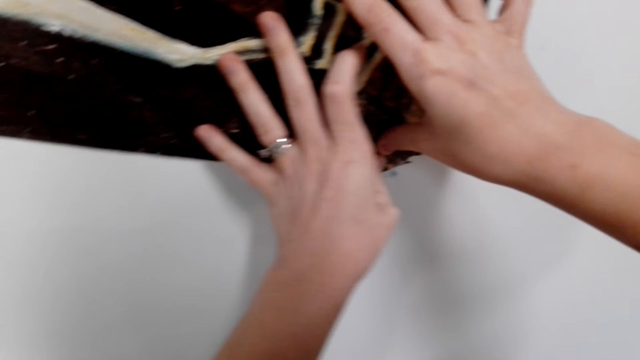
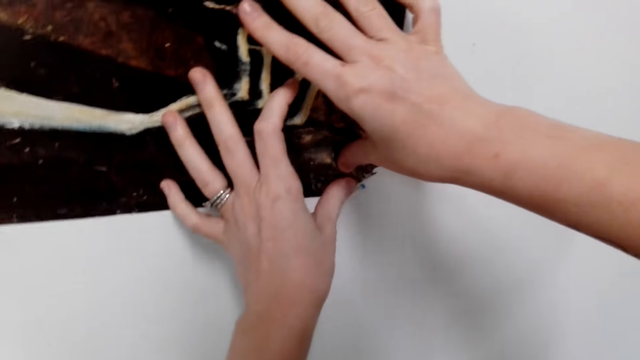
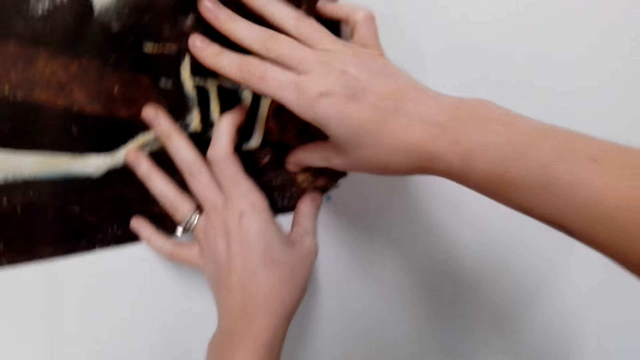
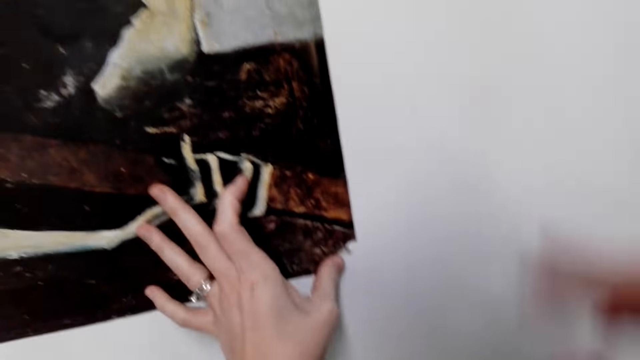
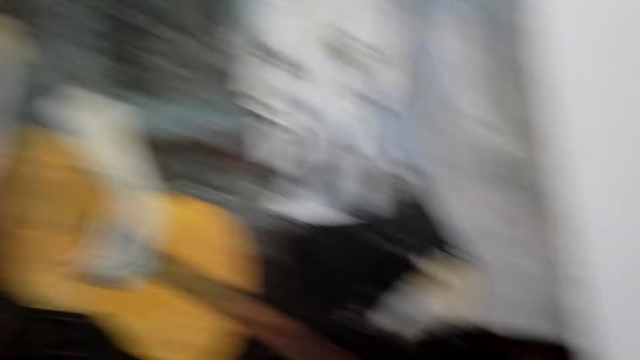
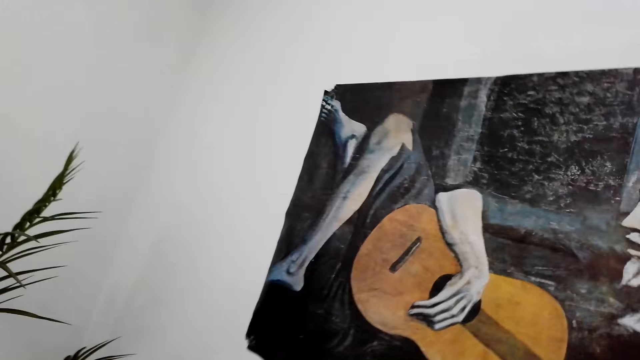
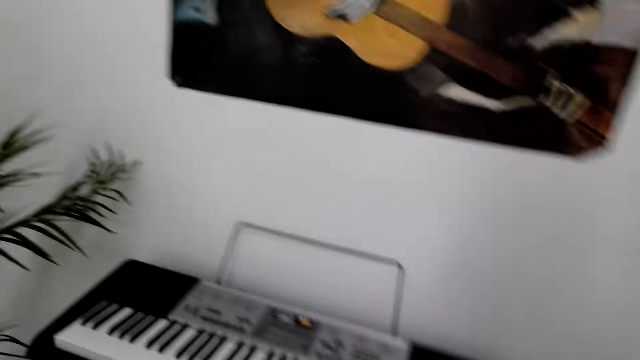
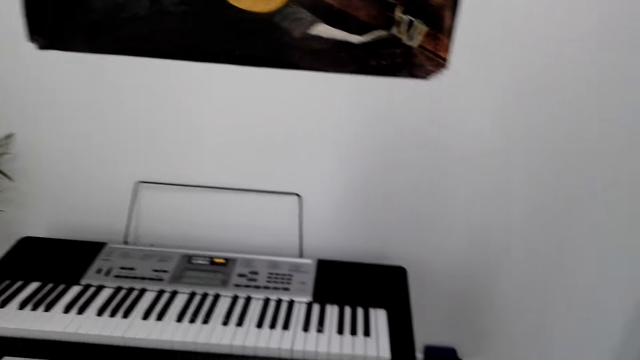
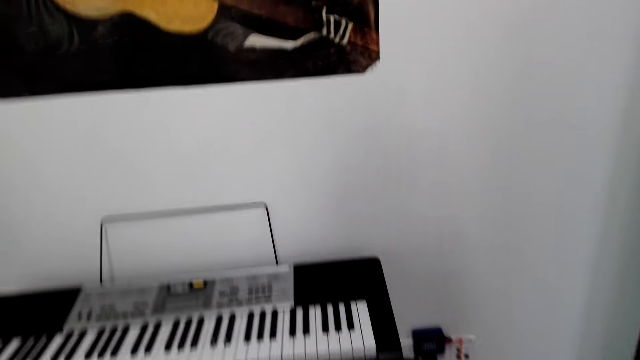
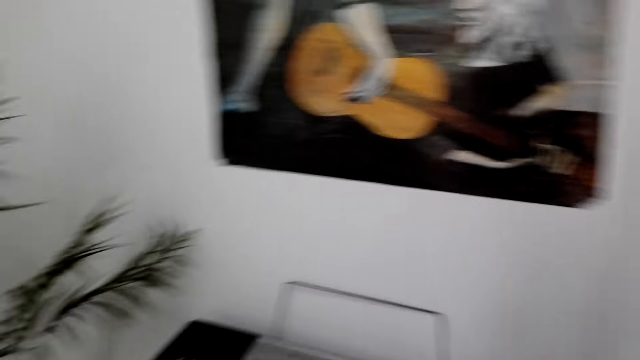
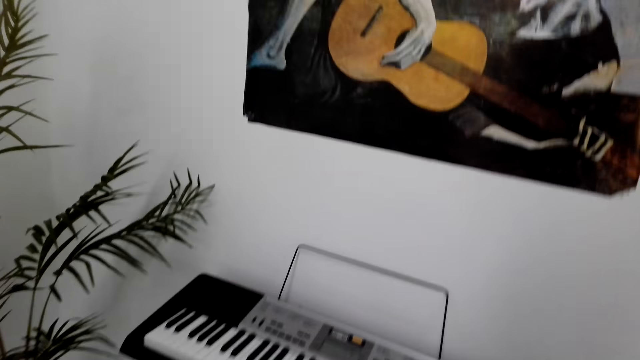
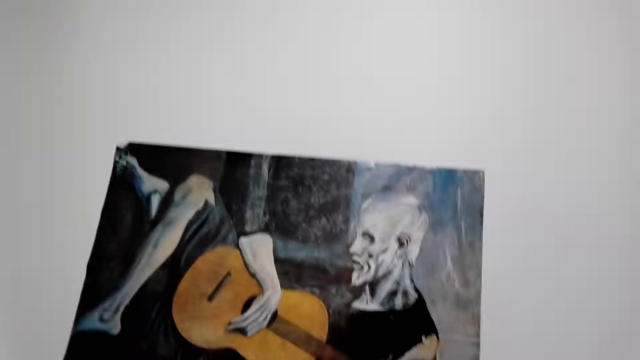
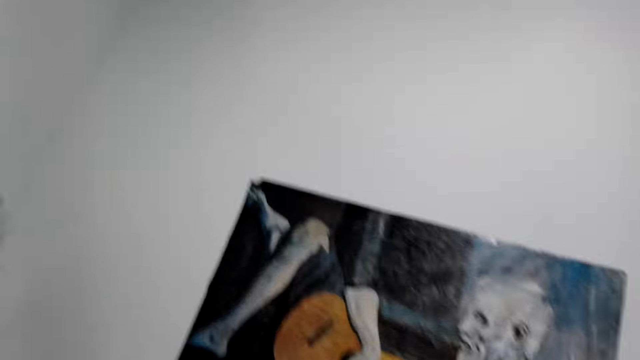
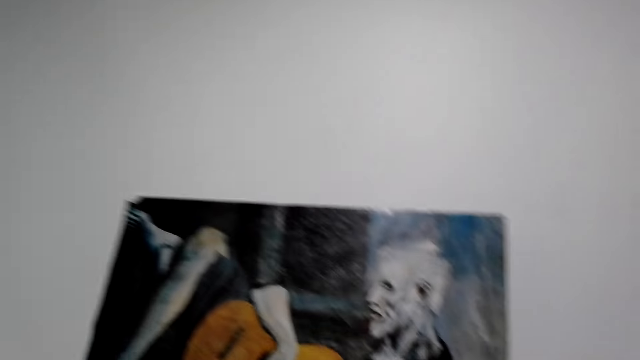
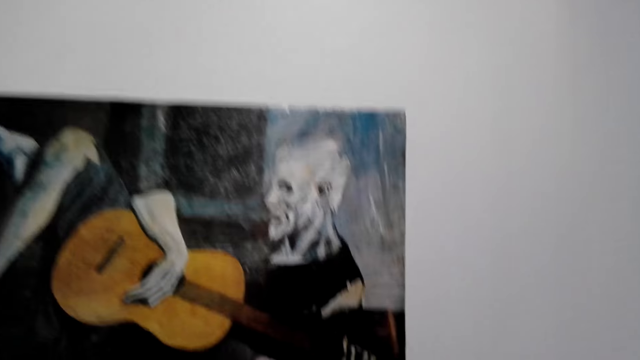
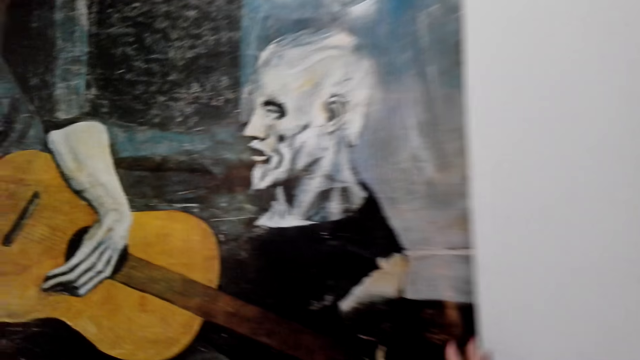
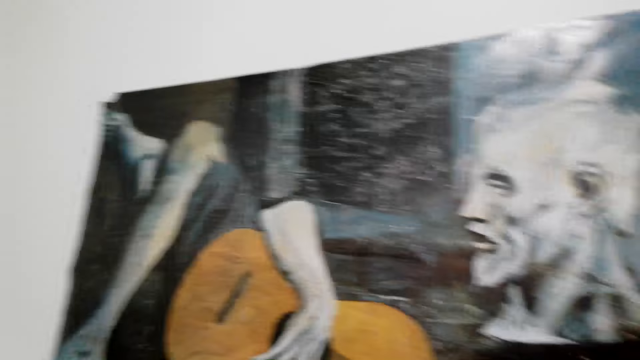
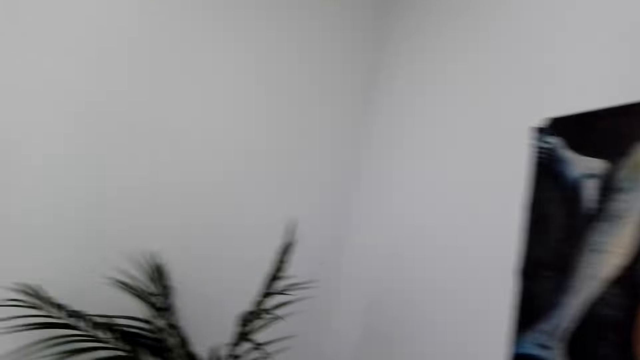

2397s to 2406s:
The camera wearer looks around.

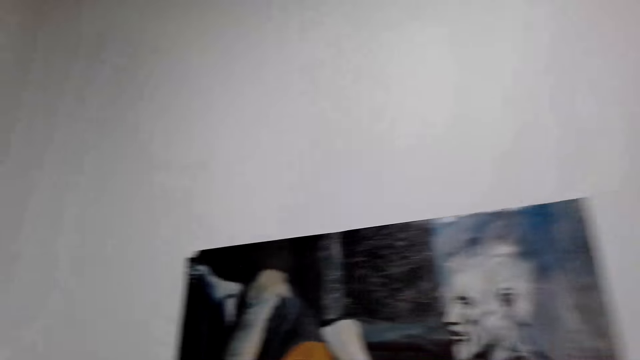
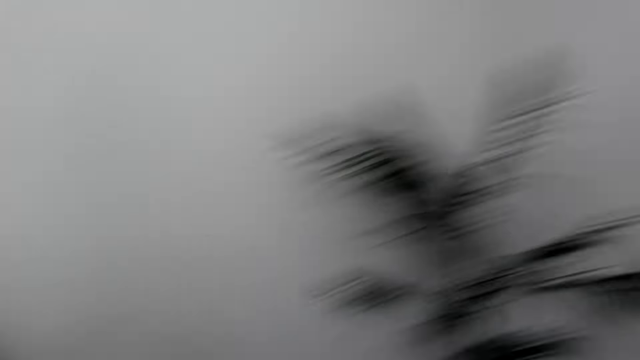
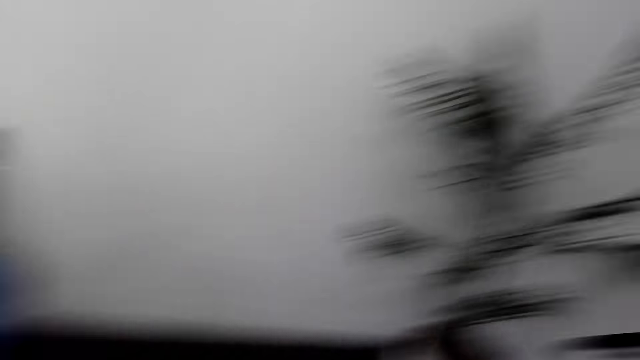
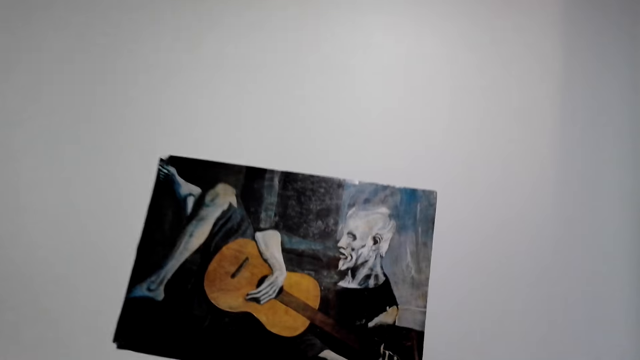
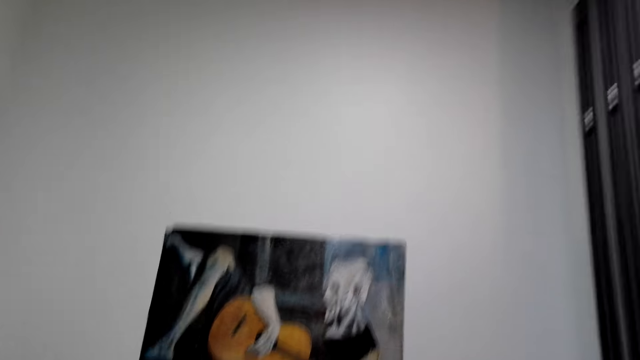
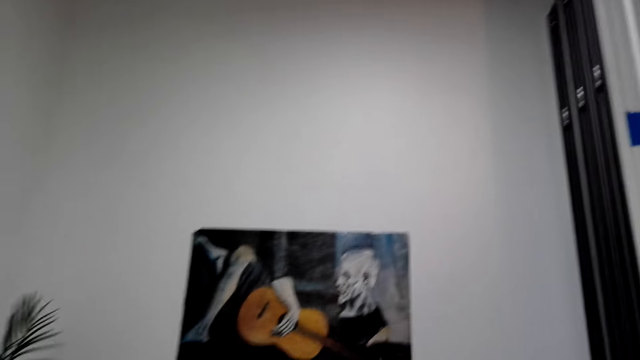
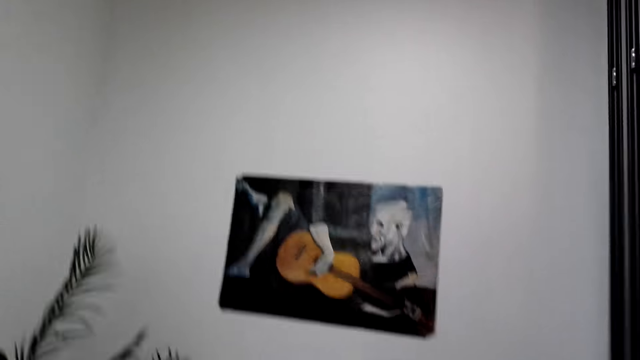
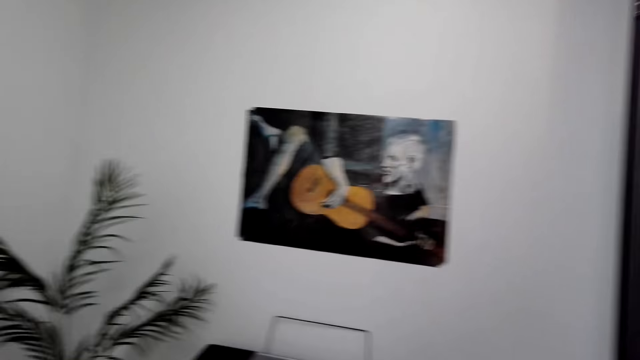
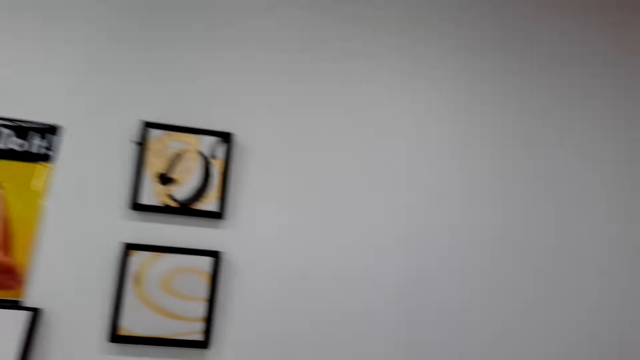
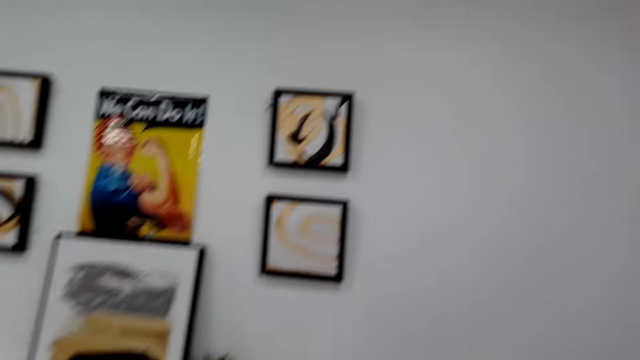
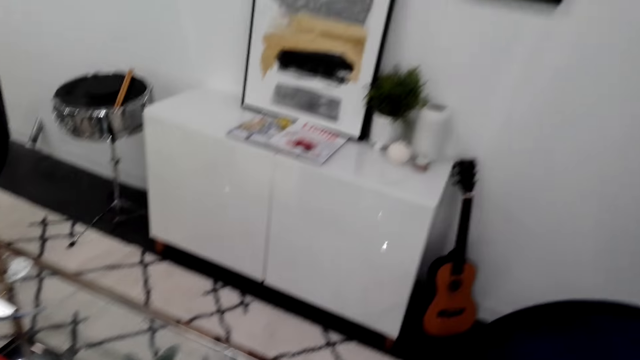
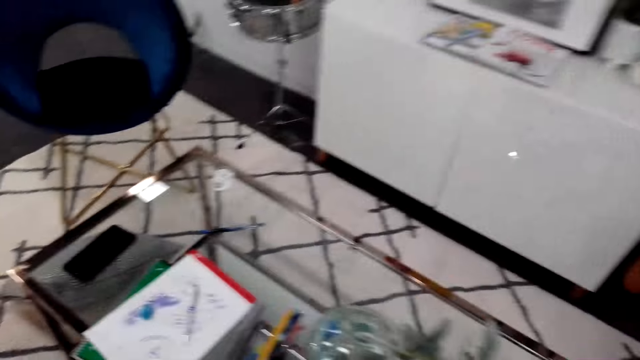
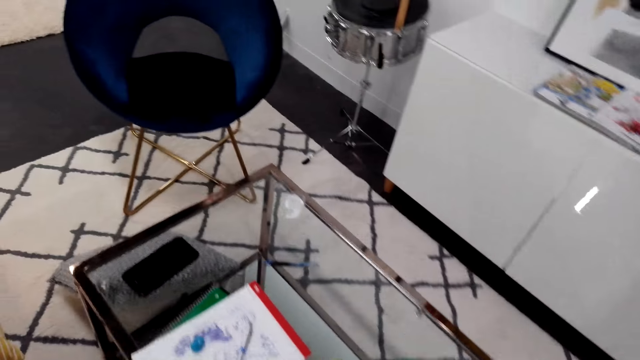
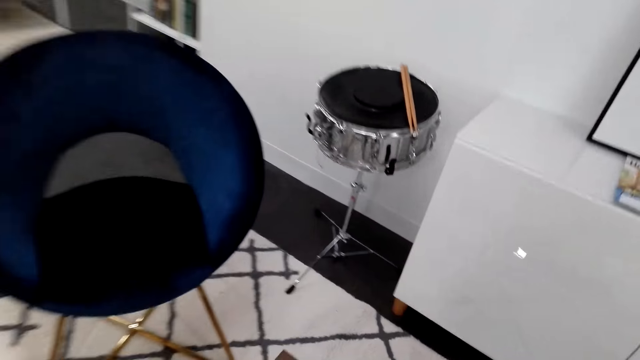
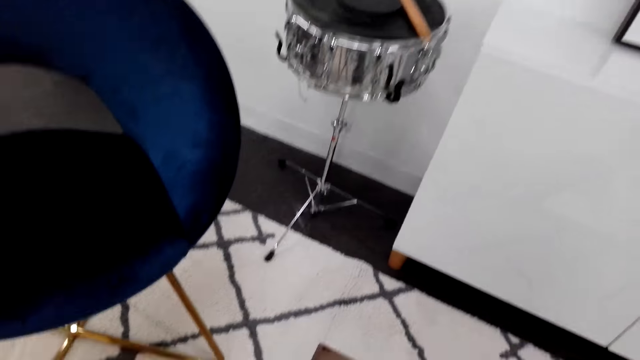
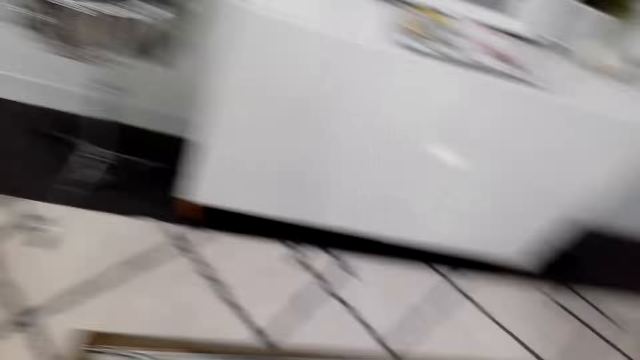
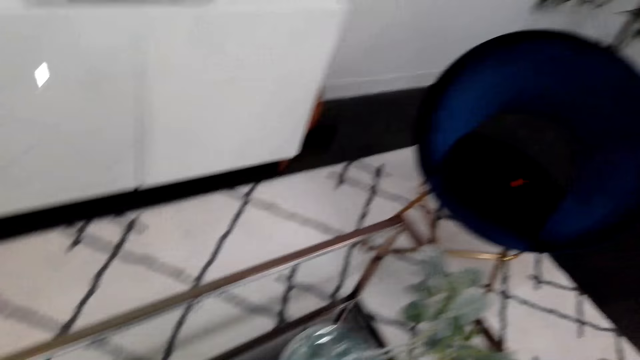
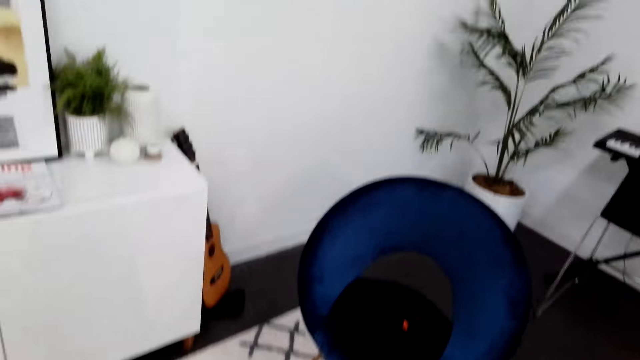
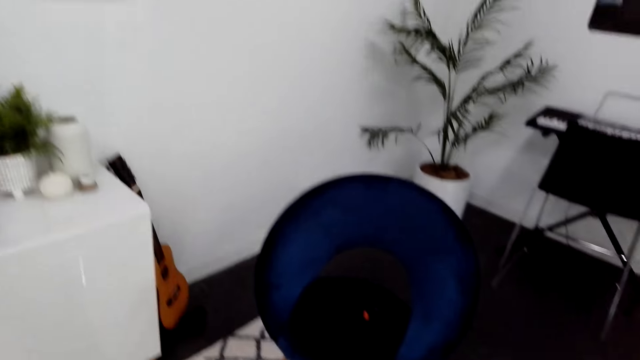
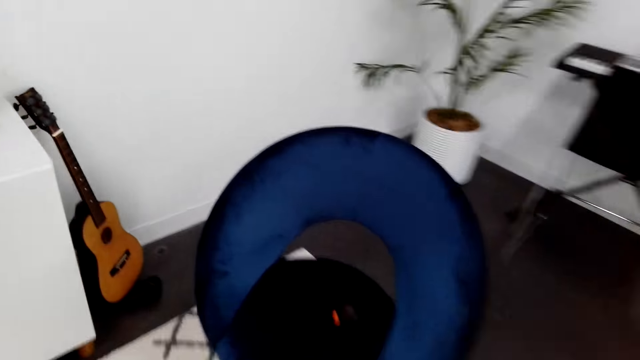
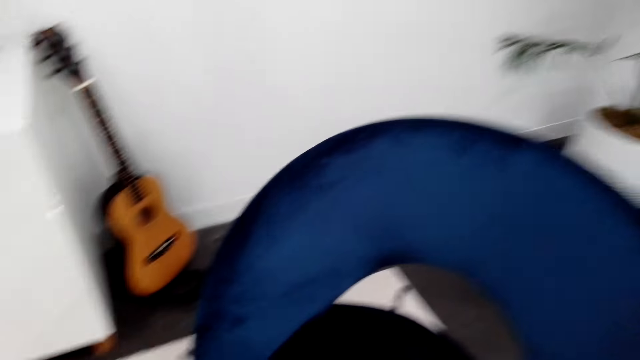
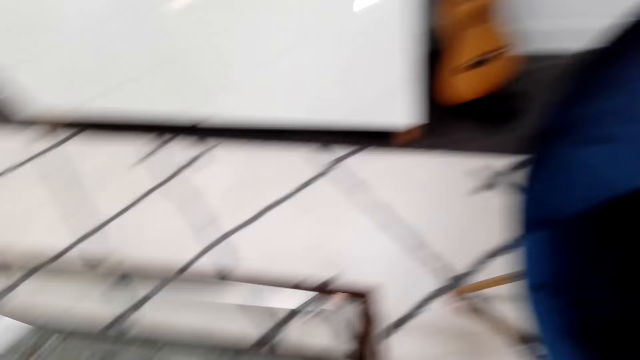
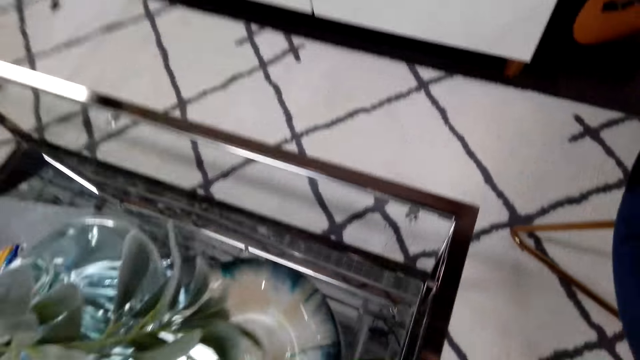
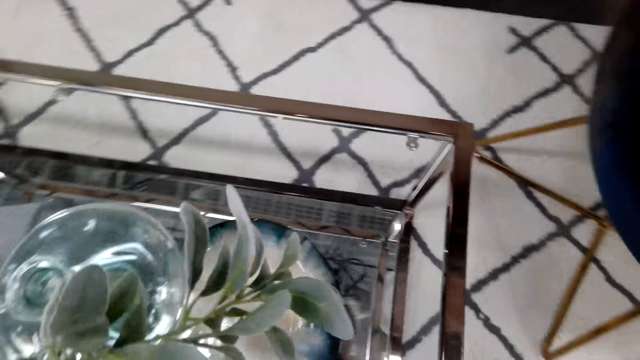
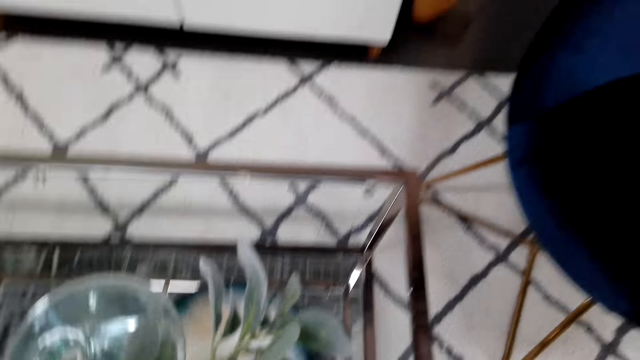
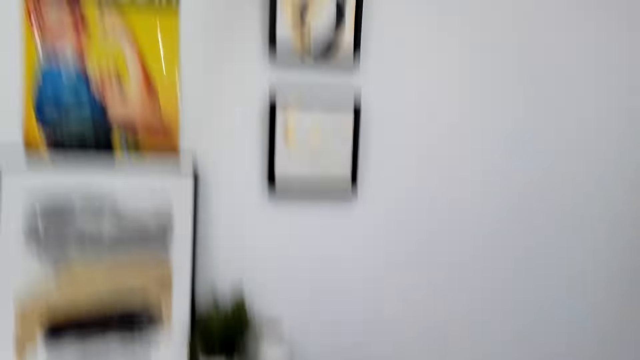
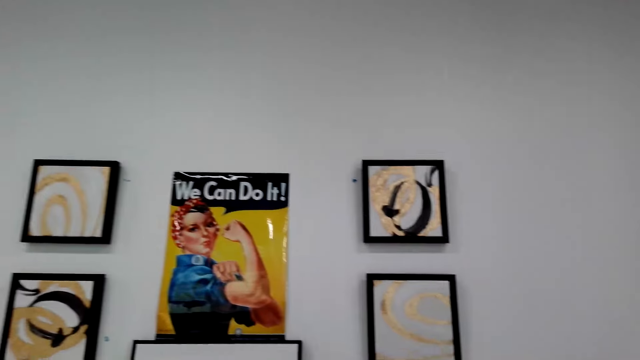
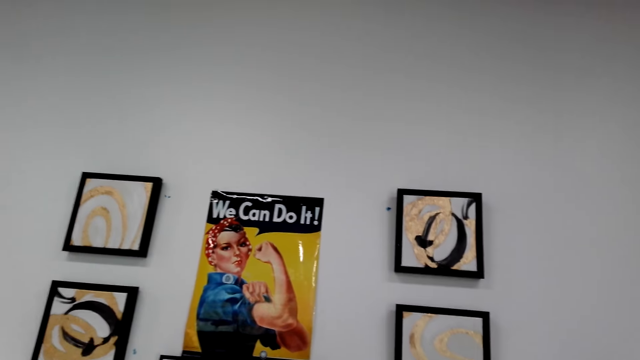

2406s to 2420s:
The camera wearer walks on the floor. They look around in the room. They look around. They walk on the floor and look around.
